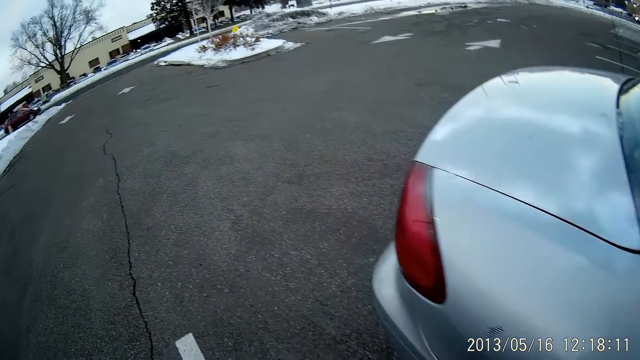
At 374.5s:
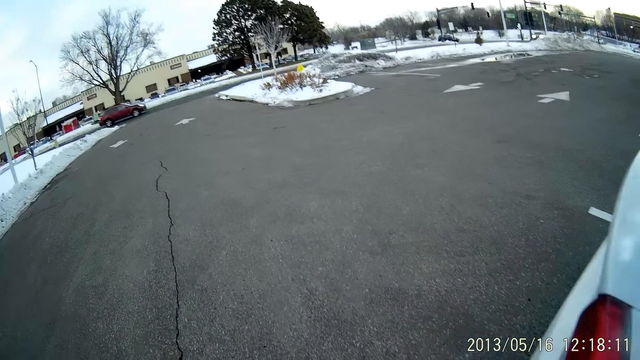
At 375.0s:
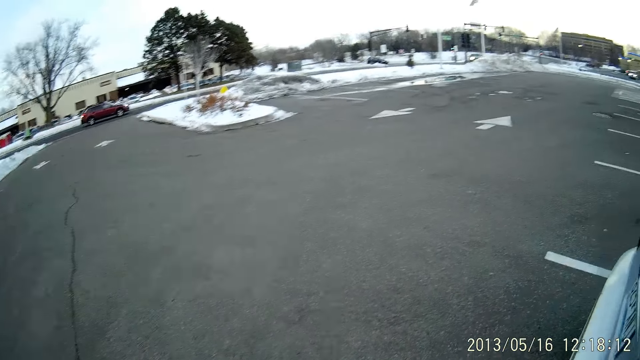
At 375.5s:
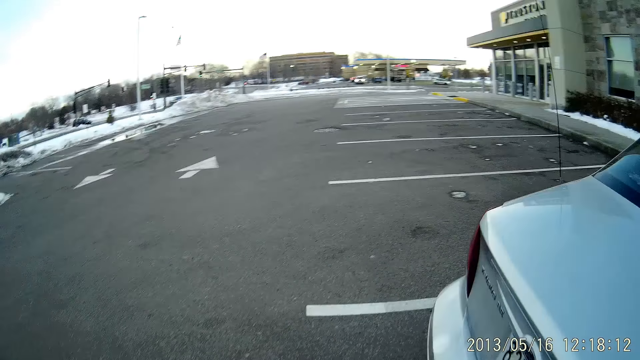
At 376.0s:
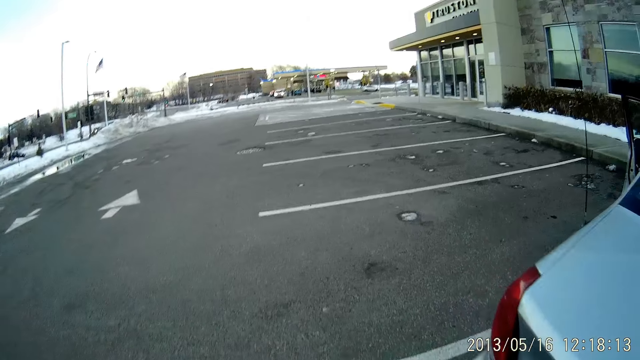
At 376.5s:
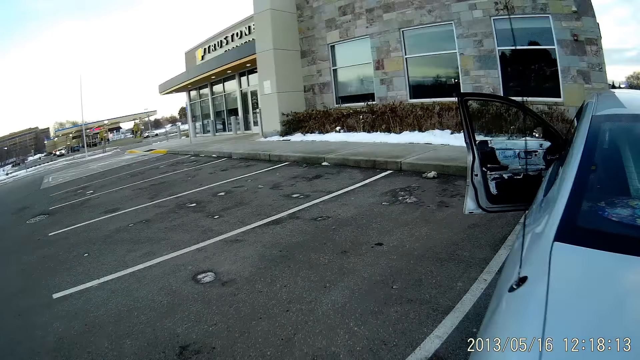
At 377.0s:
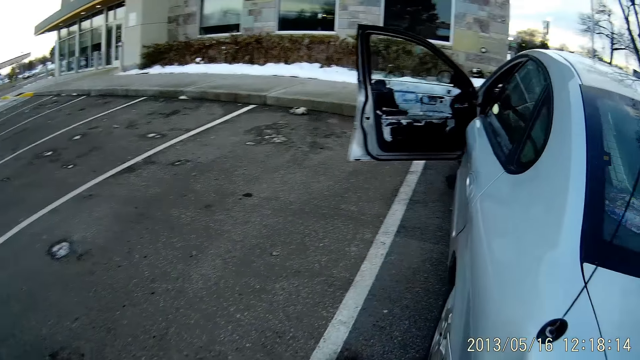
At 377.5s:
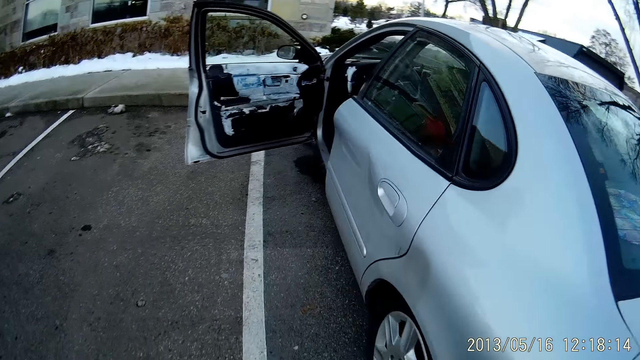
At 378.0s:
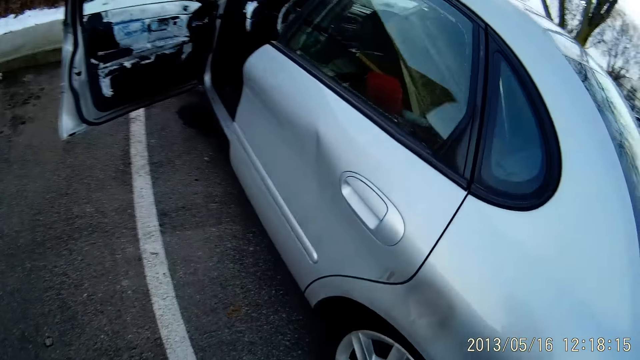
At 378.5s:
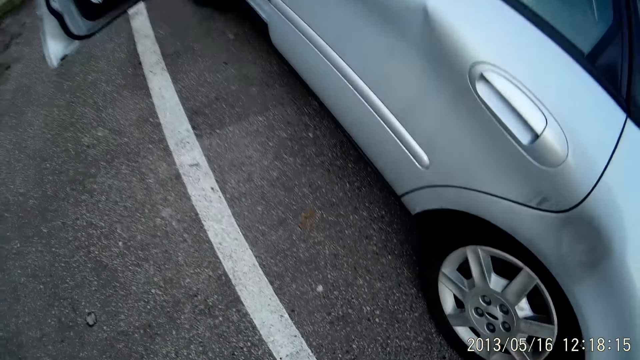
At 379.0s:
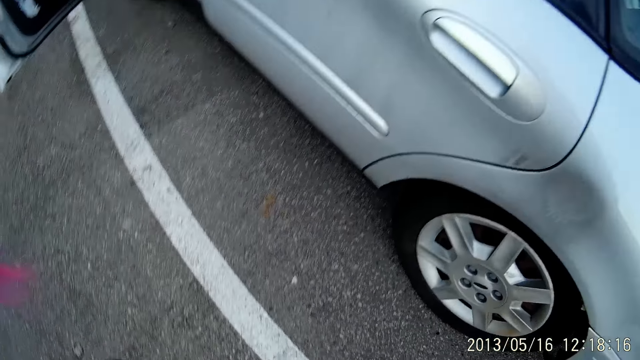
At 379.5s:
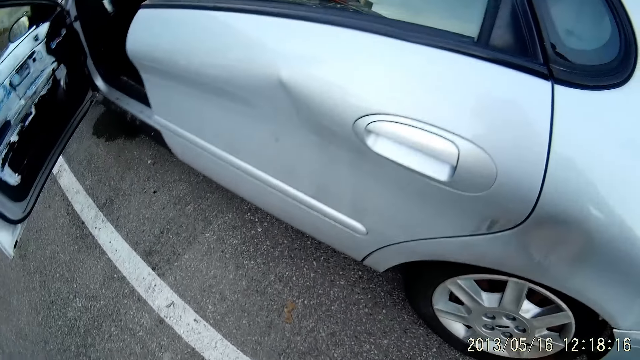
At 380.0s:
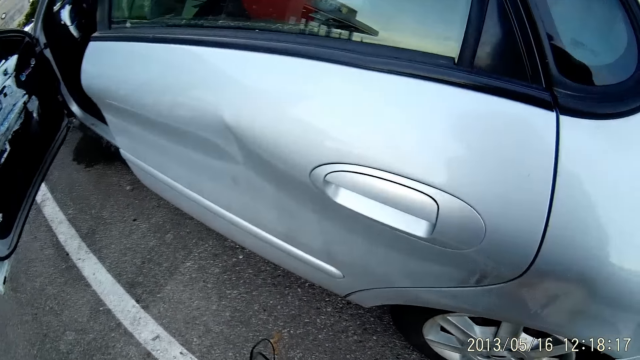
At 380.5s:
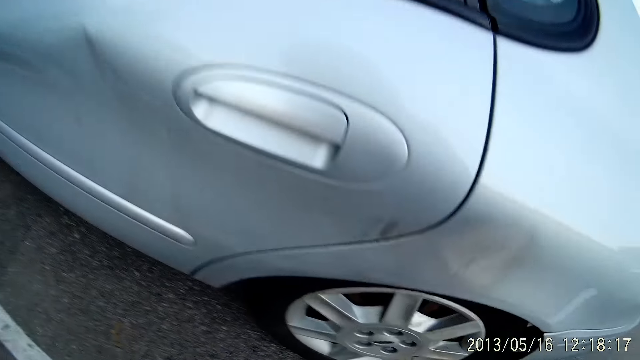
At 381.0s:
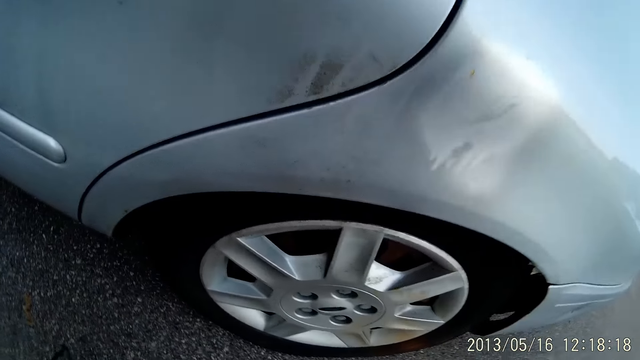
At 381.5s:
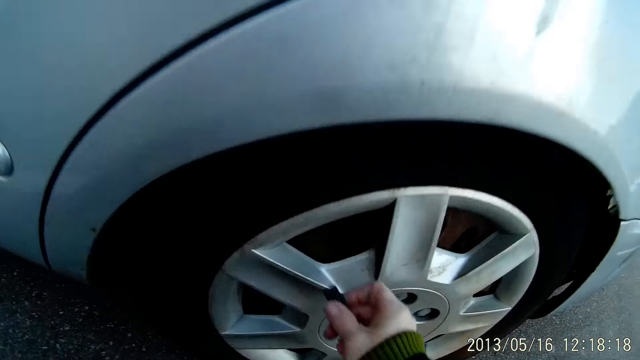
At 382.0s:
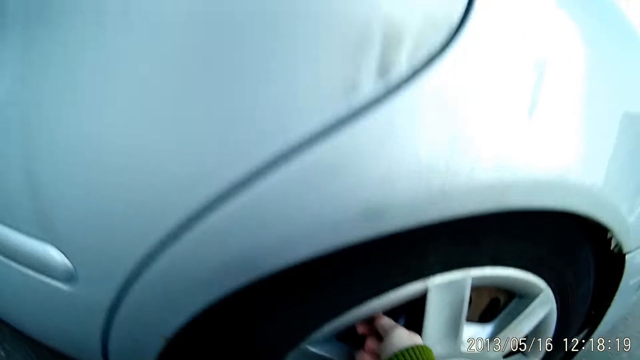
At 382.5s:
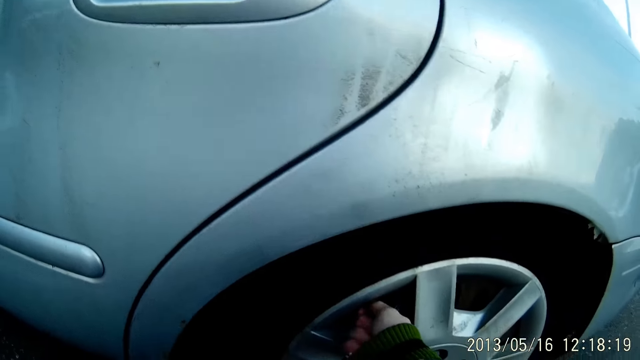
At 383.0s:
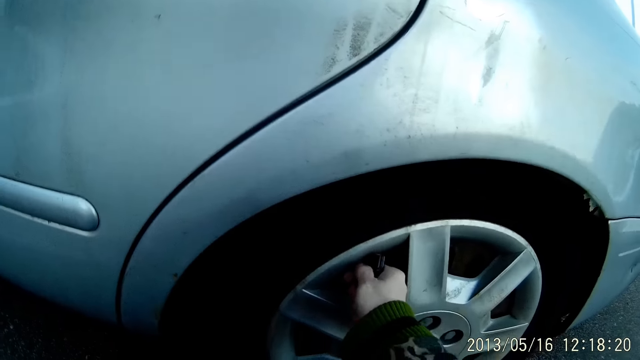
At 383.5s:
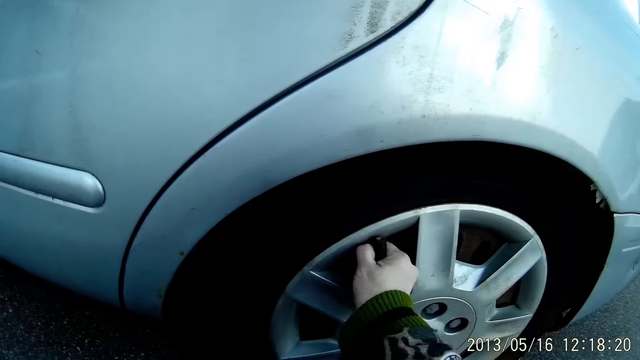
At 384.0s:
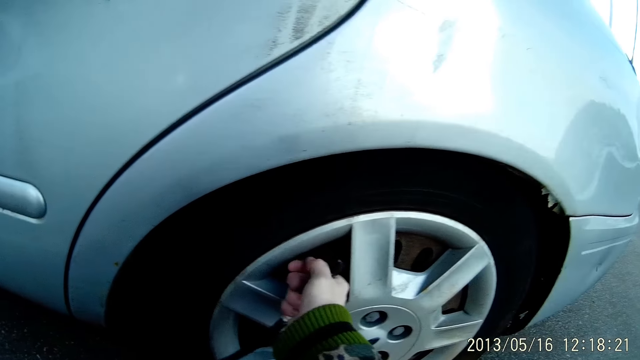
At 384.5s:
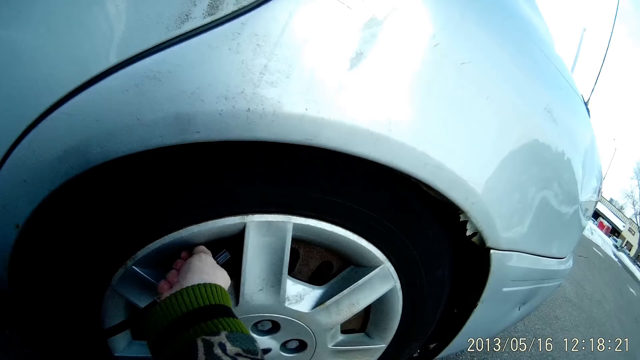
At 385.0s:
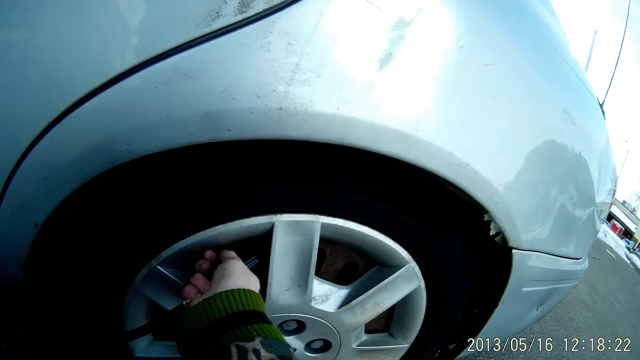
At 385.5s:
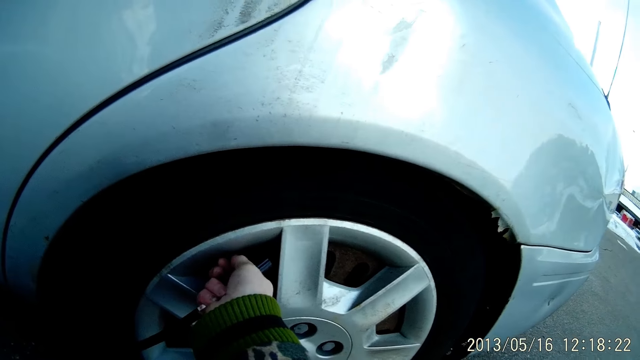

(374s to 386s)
The camera wearer walks around. She looks around. She removes the valve cap of a tyre with her right hand. She touches the tire.

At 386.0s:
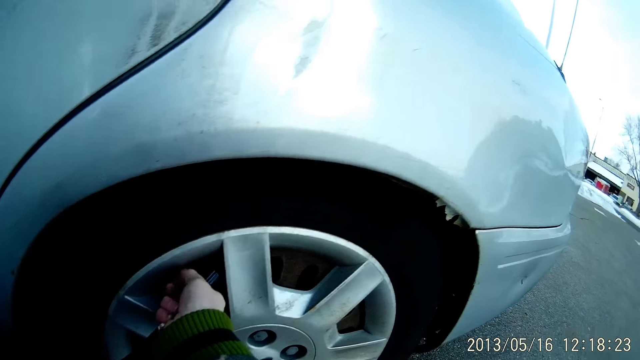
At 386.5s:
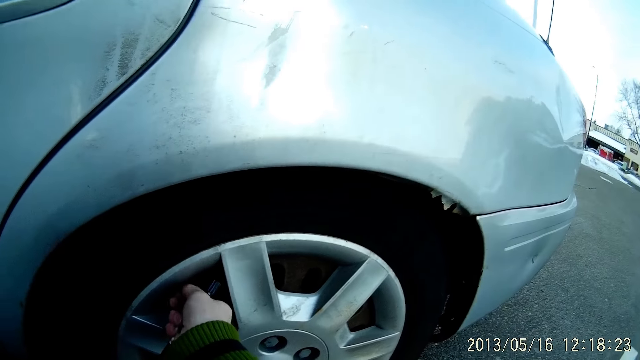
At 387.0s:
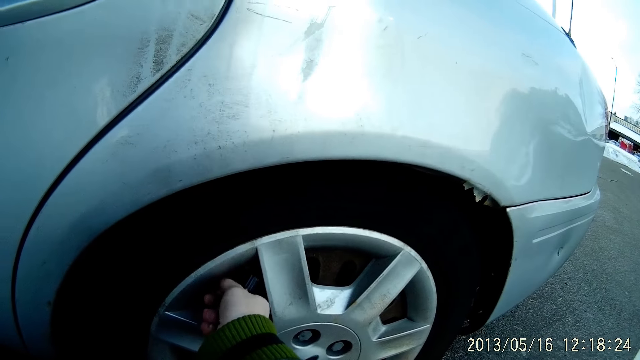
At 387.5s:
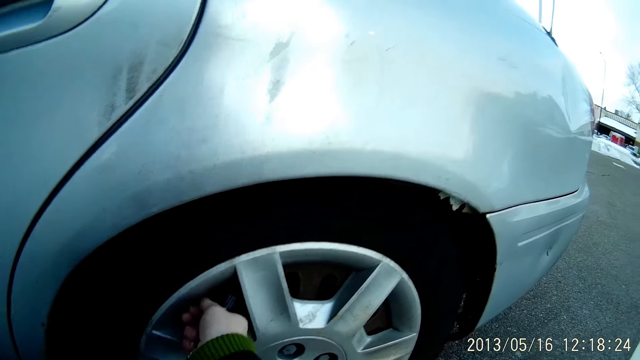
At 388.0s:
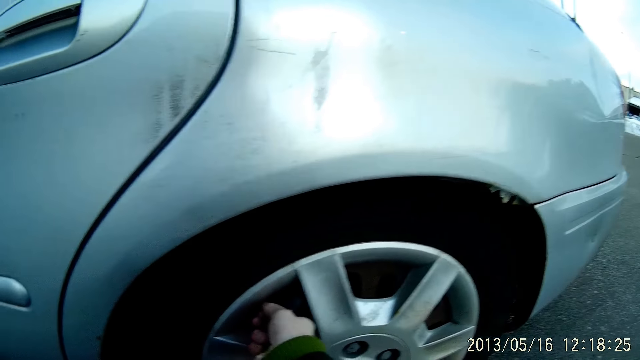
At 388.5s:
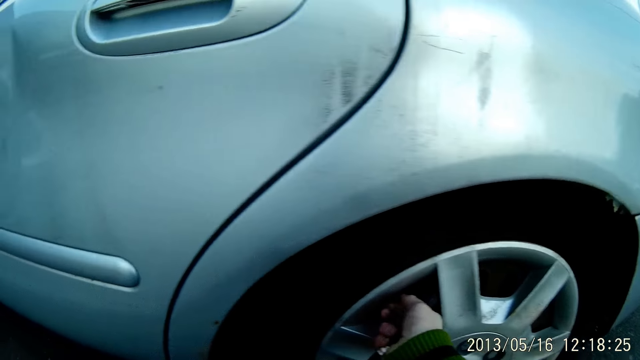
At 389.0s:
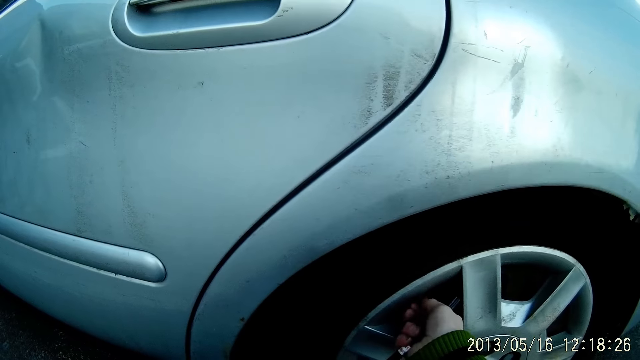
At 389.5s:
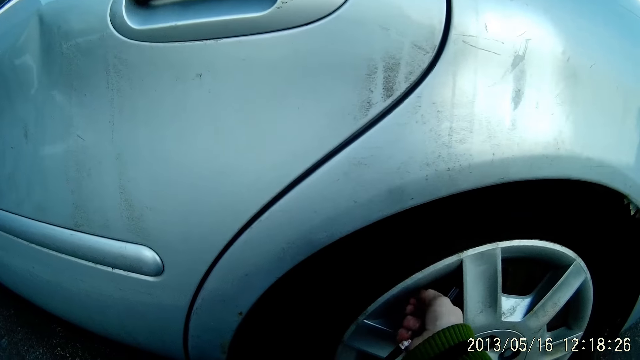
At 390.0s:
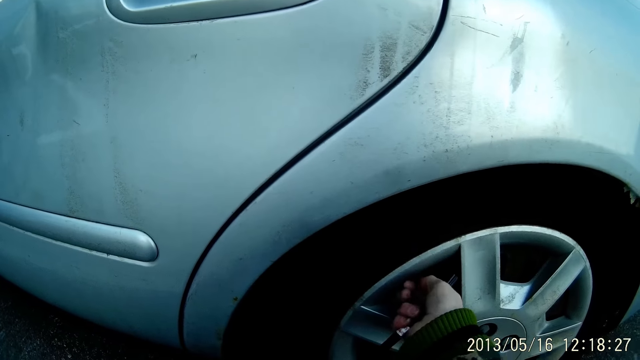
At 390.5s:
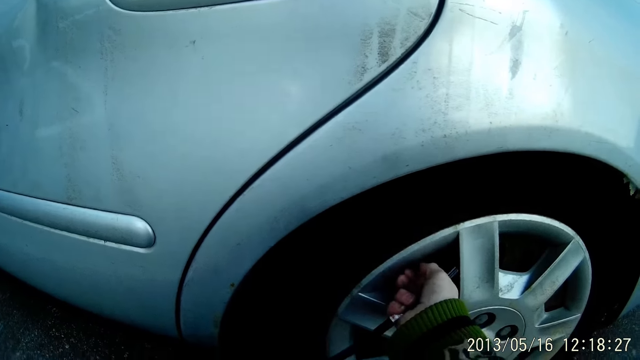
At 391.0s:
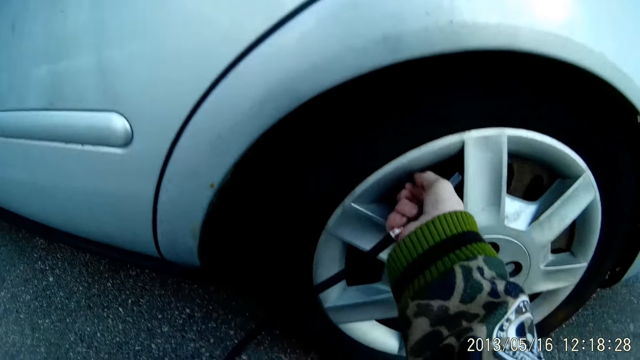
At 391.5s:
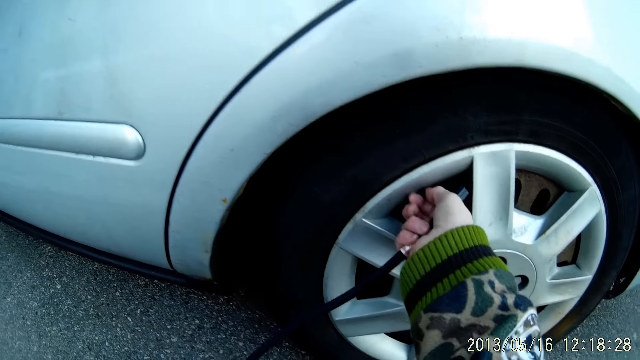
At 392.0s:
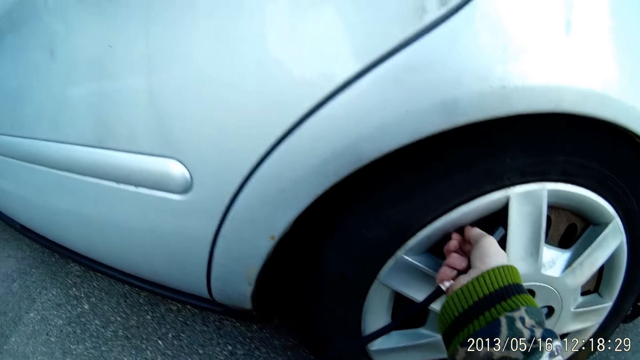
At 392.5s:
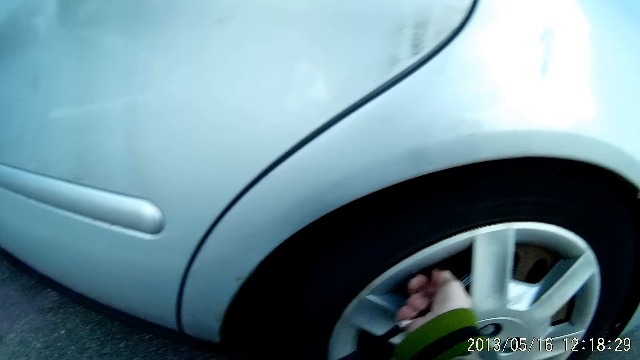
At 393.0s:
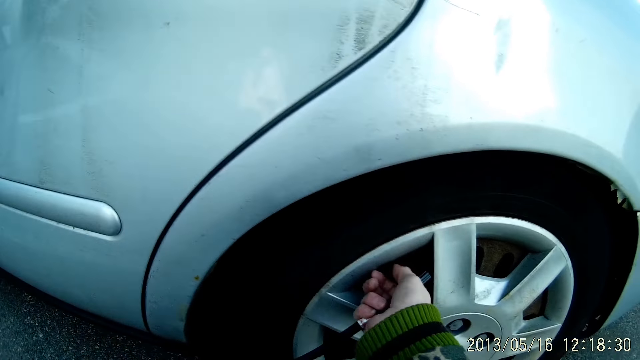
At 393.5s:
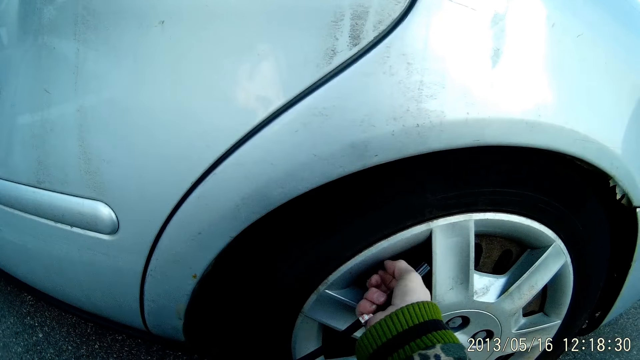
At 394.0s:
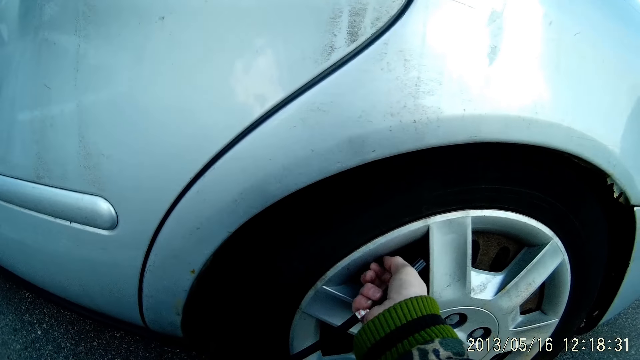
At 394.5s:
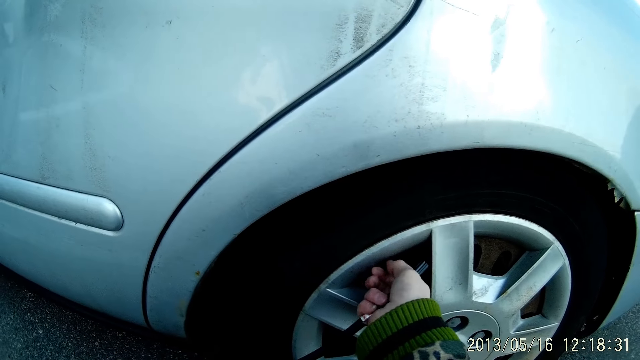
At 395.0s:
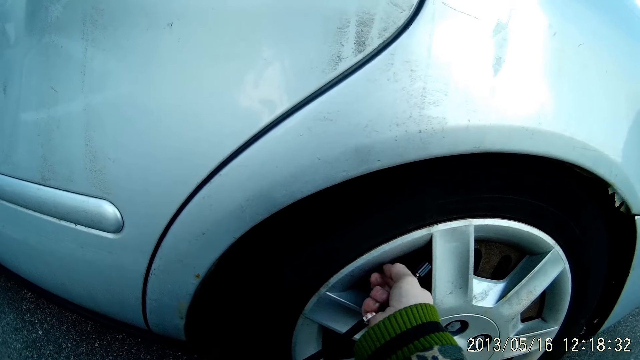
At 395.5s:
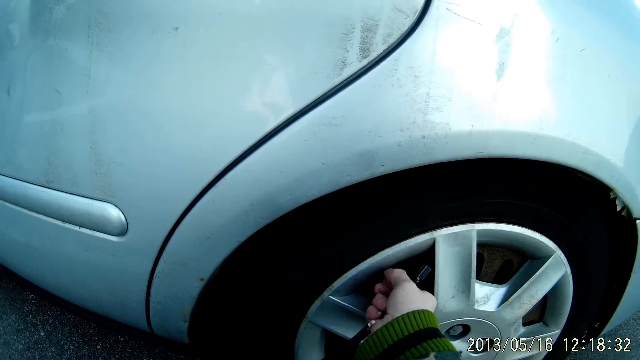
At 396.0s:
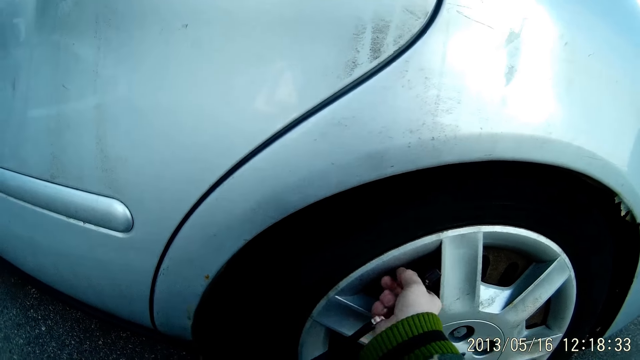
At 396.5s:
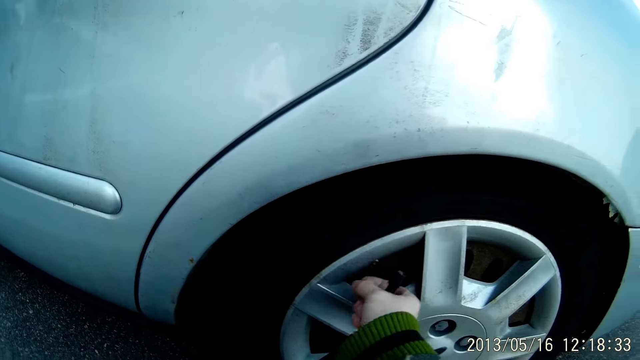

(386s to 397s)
The camera wearer opens the tire tube.
